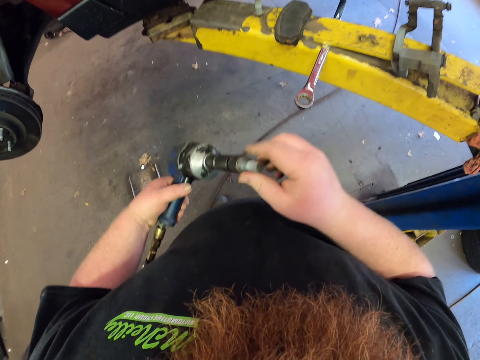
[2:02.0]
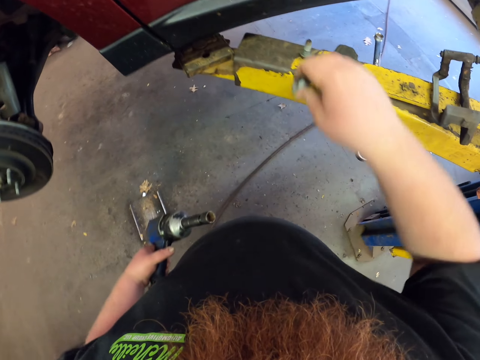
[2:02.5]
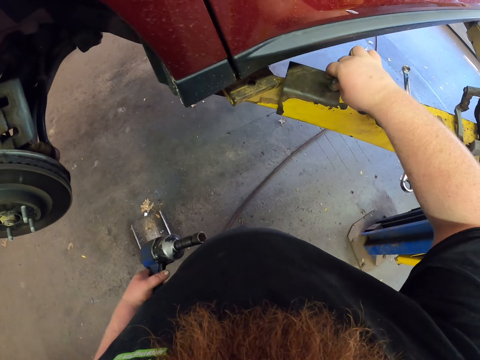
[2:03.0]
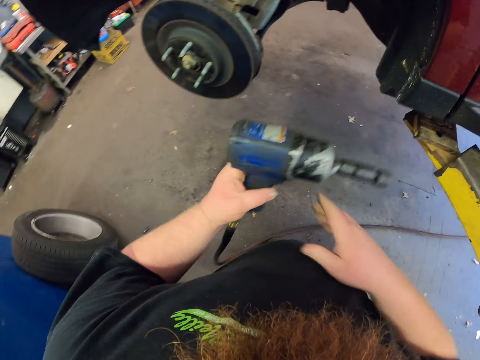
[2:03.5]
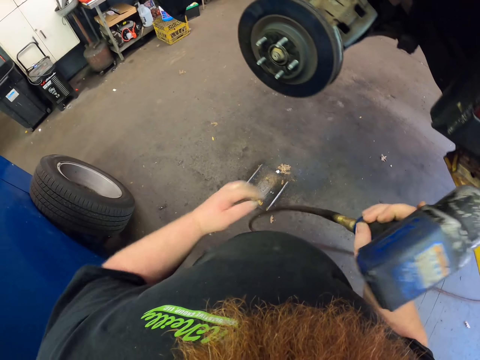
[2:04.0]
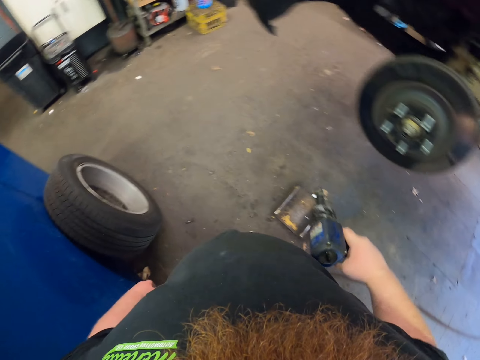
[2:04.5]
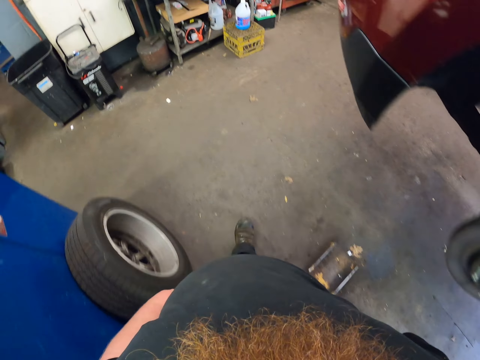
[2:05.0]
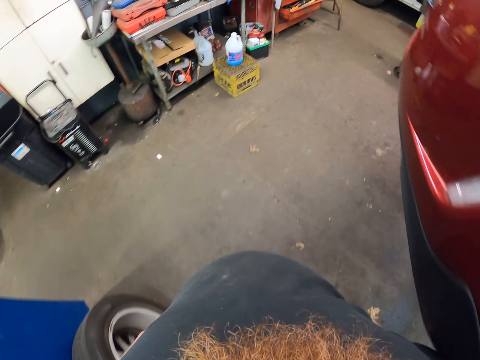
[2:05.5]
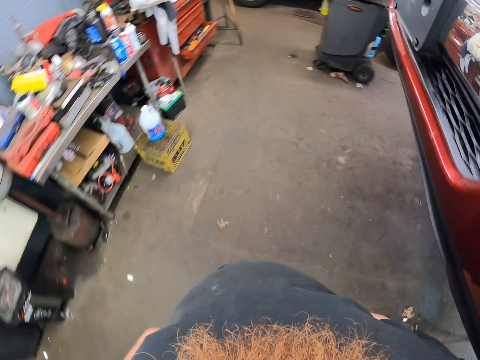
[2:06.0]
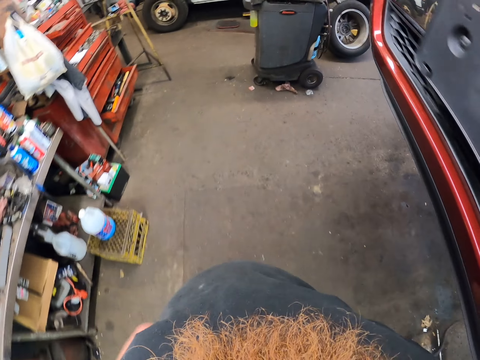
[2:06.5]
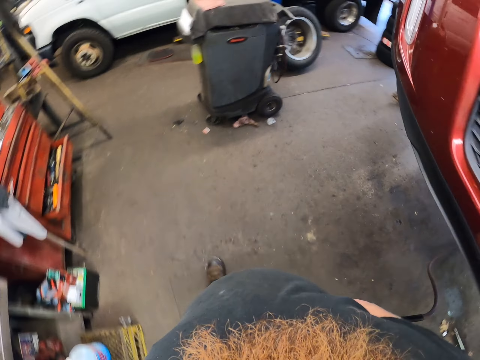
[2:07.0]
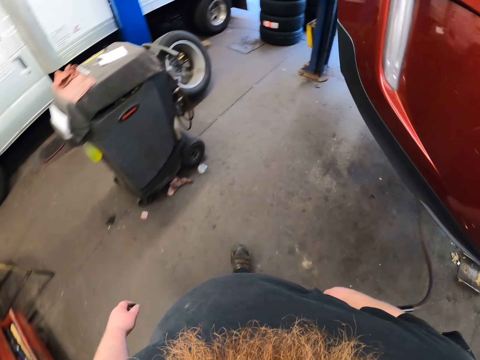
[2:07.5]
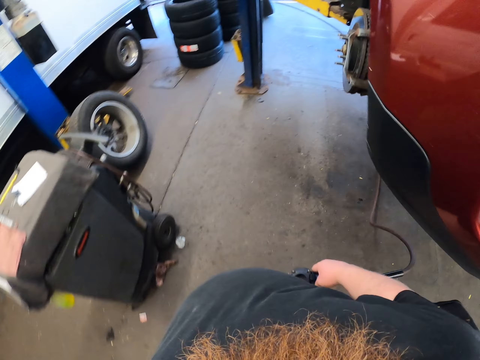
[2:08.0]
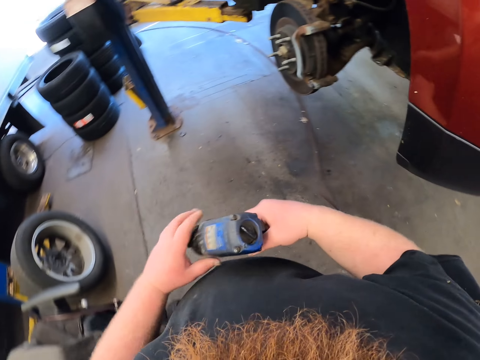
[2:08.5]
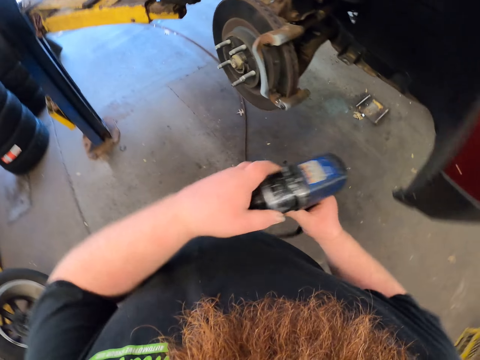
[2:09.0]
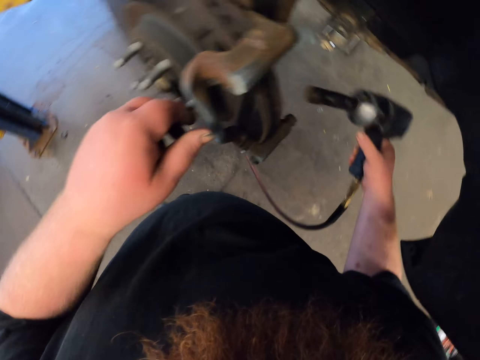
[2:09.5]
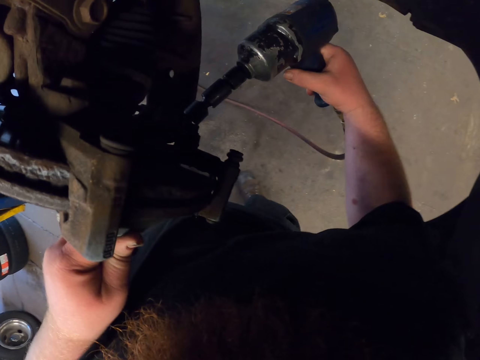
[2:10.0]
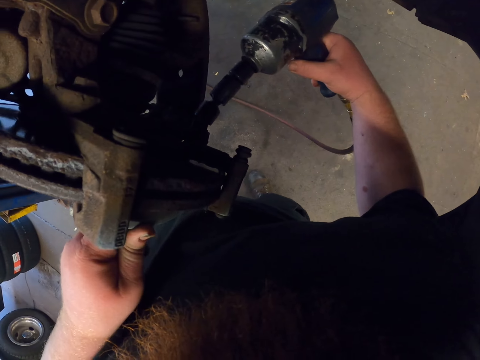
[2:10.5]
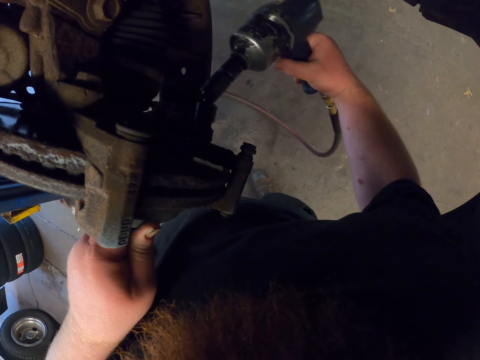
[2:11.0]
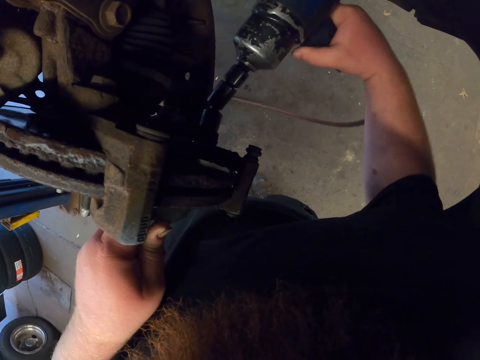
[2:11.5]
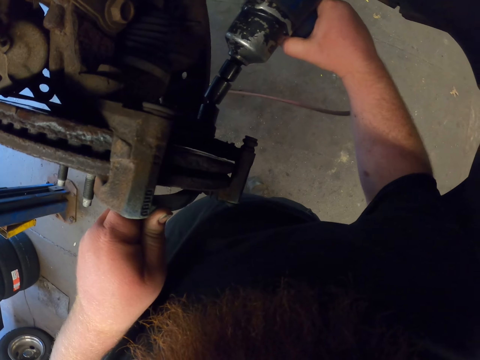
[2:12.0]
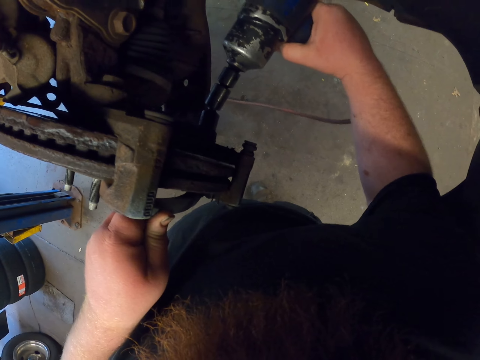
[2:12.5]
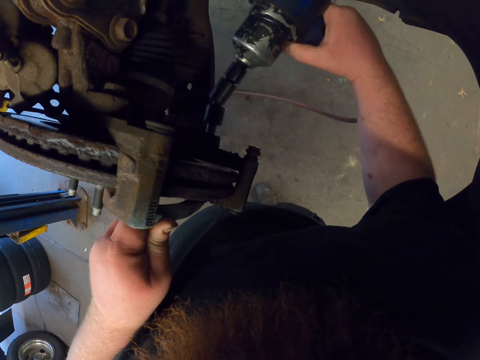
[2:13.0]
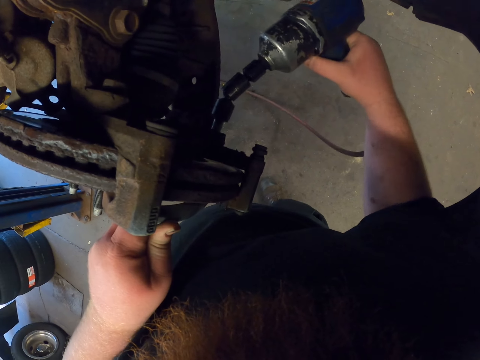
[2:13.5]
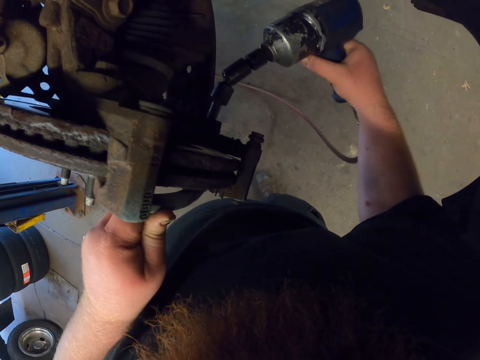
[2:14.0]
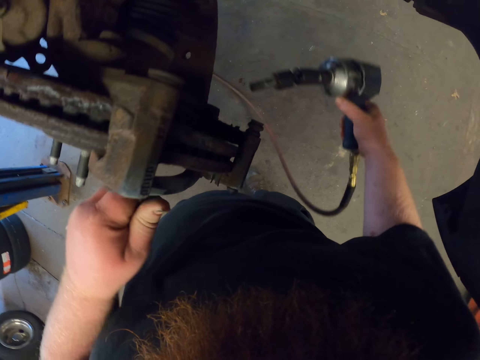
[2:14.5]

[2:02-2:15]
The camera wearer picks up the nuts. They remove the bit. They put the nuts aside. They put down the drill bit. They walk along the car. They loosen the nut. They remove the nut.

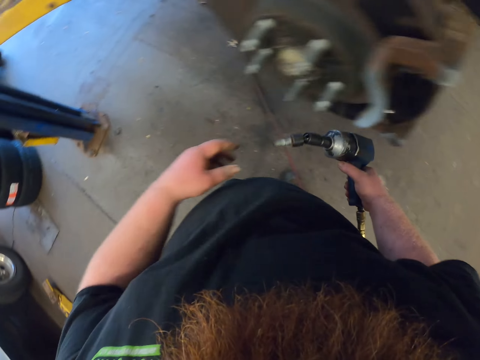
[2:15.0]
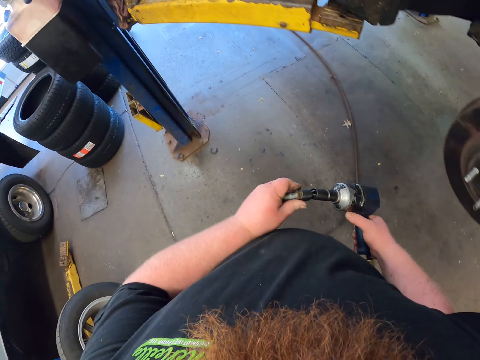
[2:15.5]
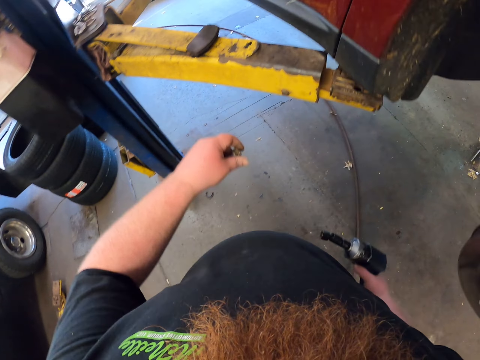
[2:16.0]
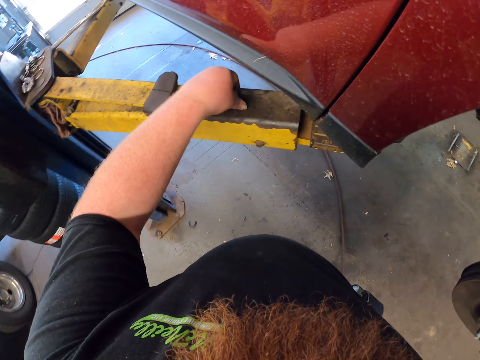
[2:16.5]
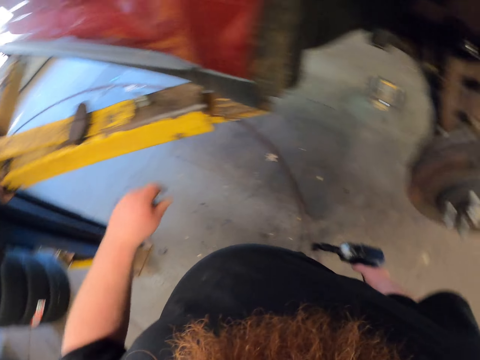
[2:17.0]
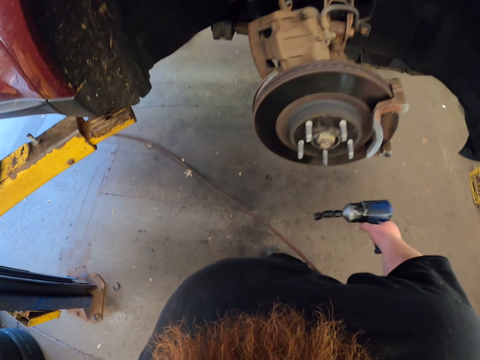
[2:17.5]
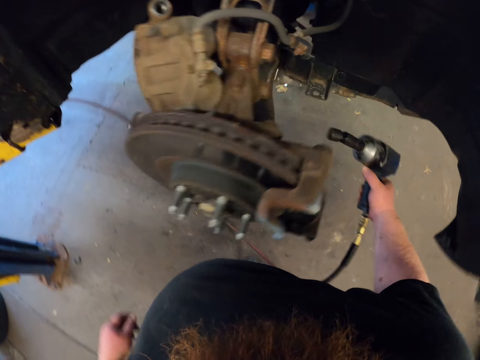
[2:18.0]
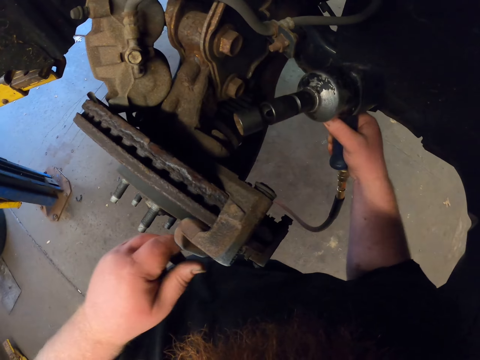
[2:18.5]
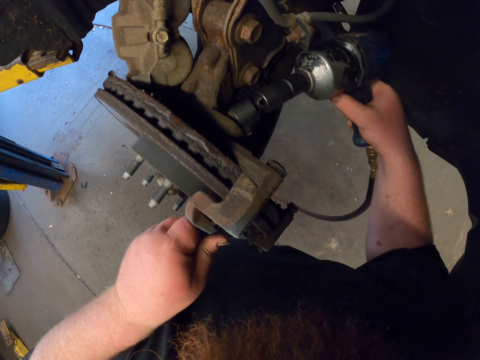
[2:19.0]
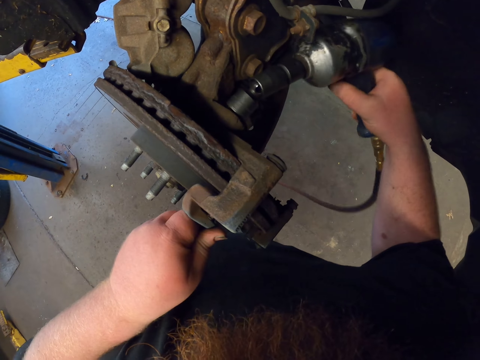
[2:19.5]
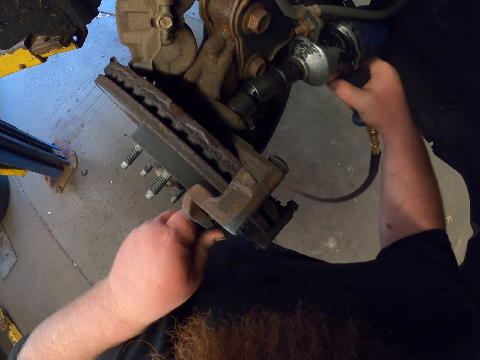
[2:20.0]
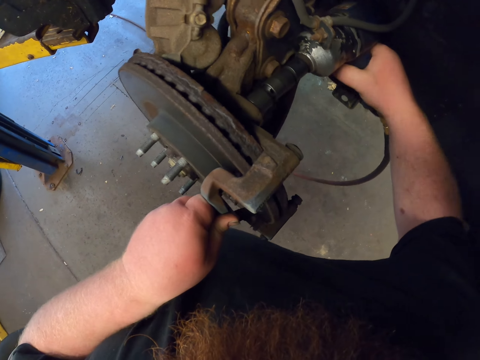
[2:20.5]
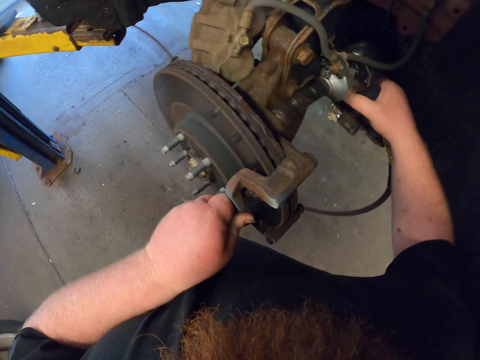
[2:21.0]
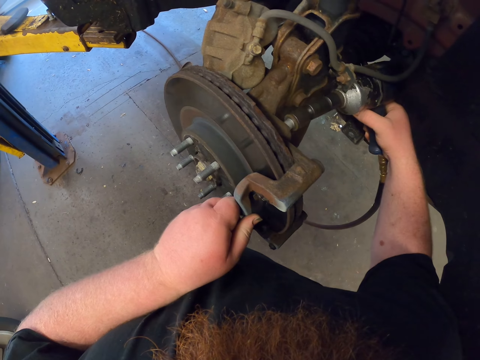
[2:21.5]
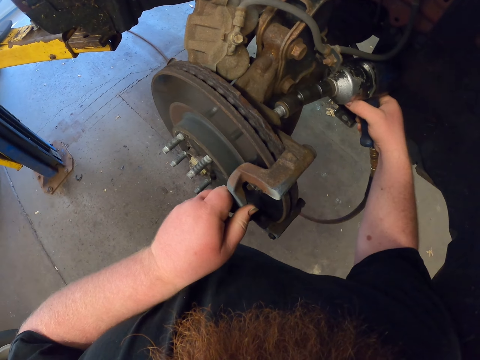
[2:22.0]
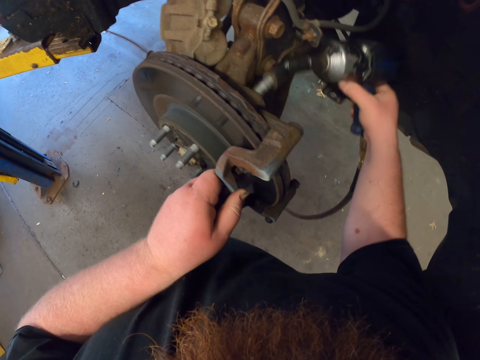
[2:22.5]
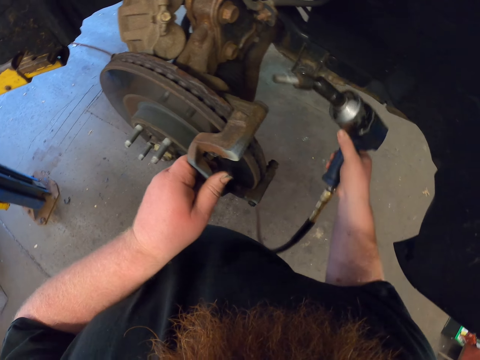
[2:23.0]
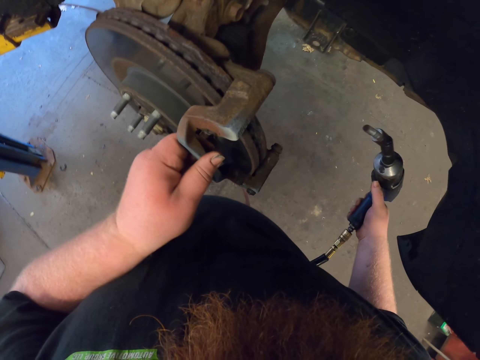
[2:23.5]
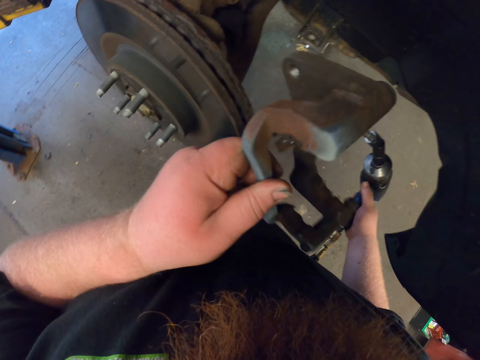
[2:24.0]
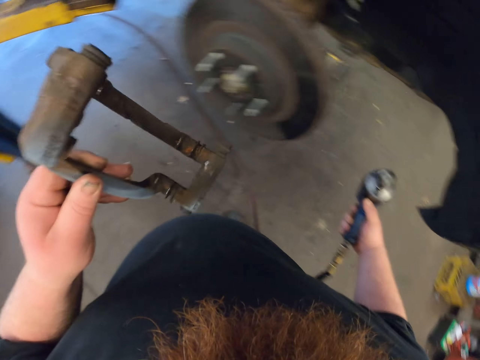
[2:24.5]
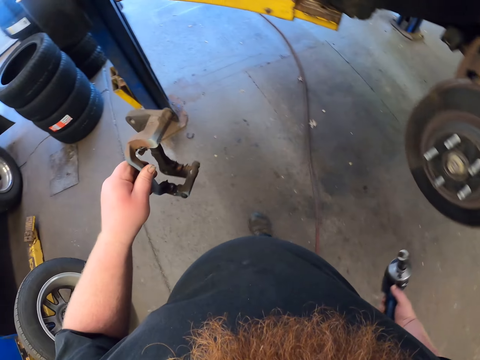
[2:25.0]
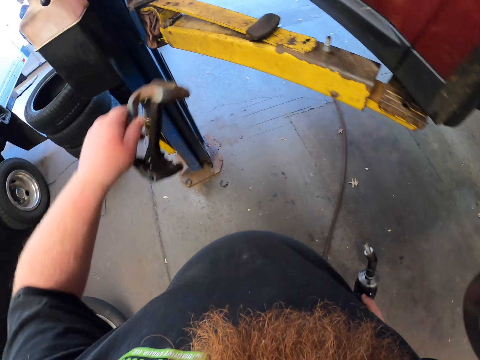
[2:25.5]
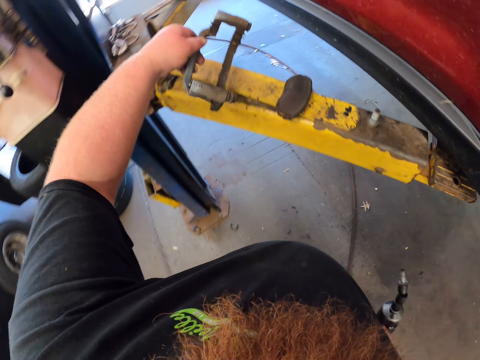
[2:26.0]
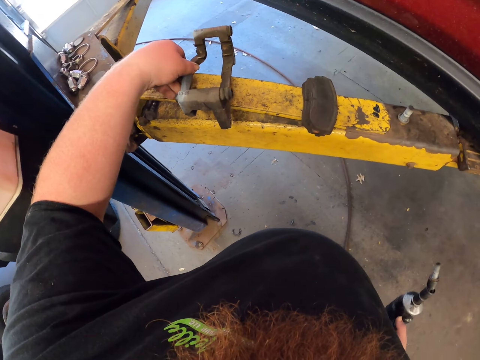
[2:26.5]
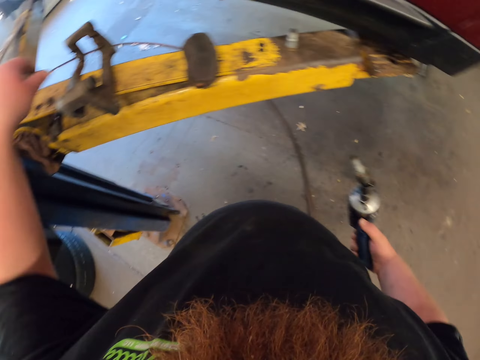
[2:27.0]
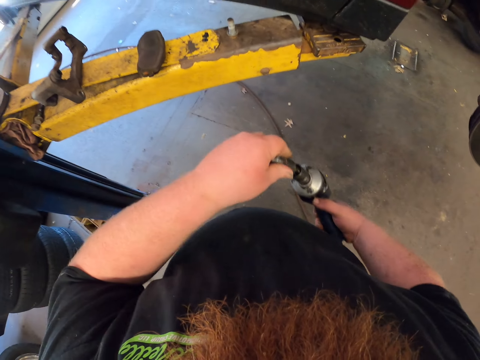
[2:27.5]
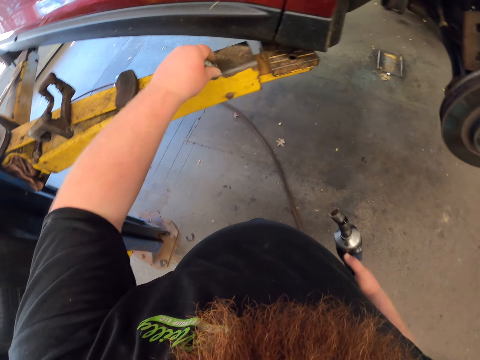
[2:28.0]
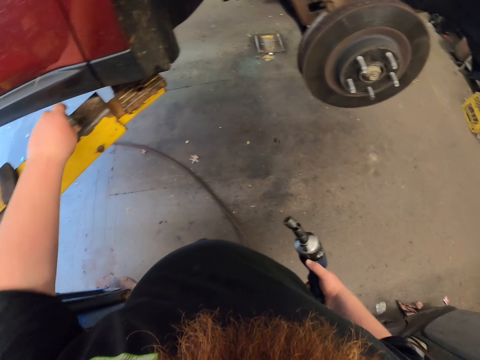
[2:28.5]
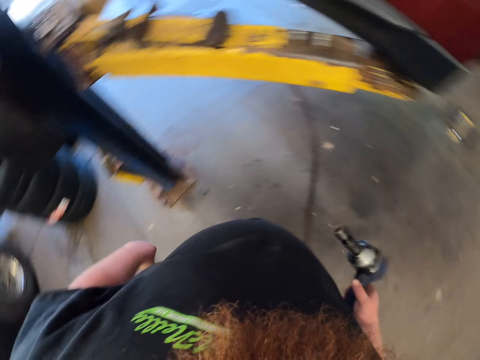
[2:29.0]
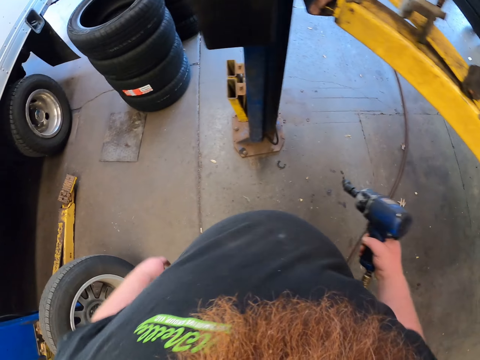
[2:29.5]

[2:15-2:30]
The camera wearer pulls the nut. They walk. They put the nut aside. They walk. They loosen the nut. They loosen the nut. They remove the caliper housing. They walk. They put the caliper housing aside. They remove the nut. They put the nut aside. They walk.
